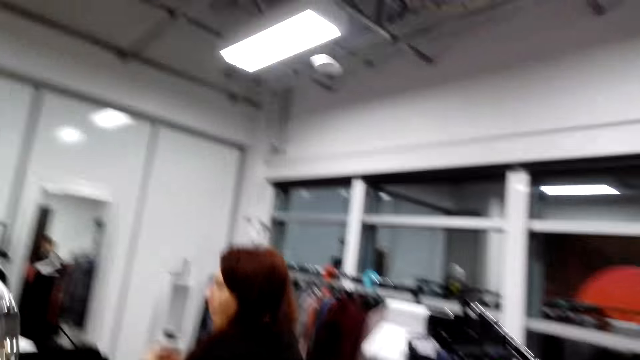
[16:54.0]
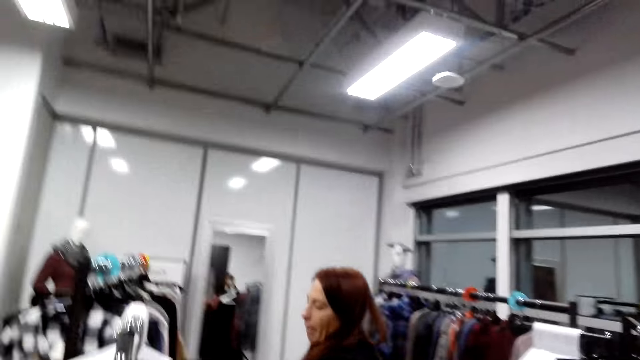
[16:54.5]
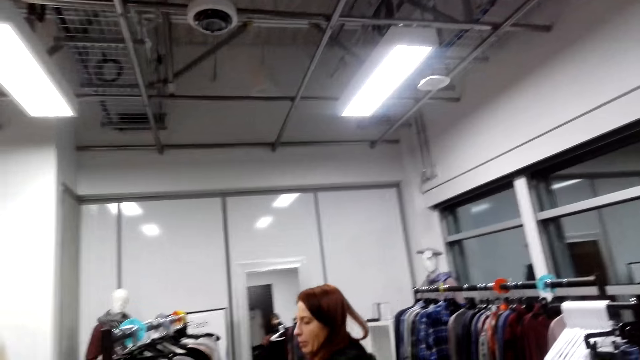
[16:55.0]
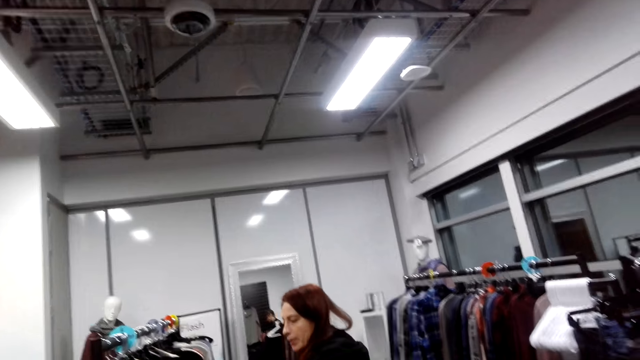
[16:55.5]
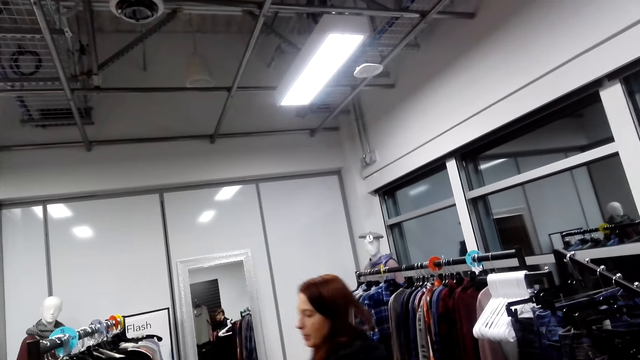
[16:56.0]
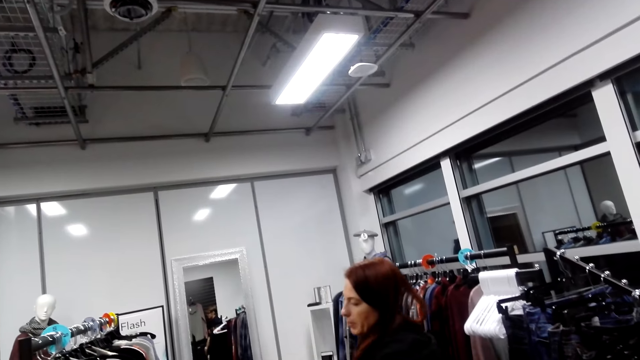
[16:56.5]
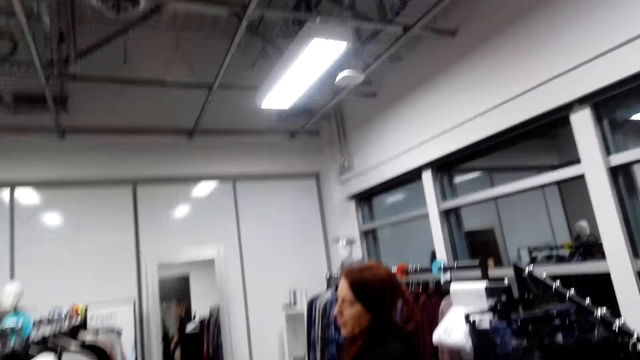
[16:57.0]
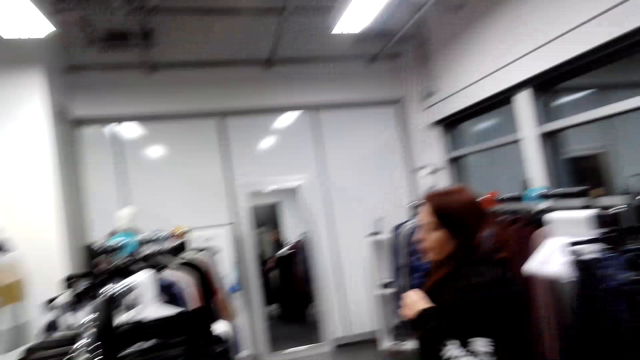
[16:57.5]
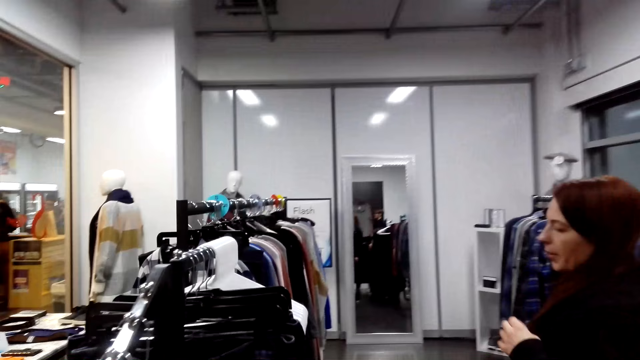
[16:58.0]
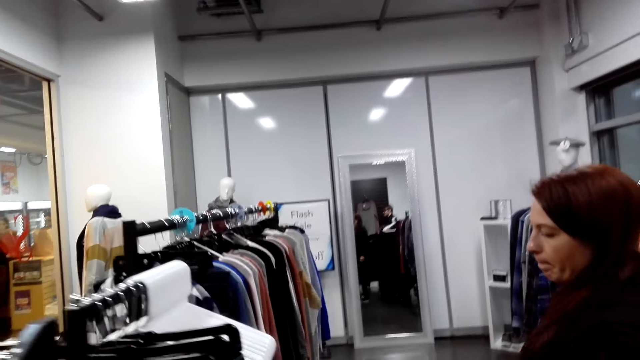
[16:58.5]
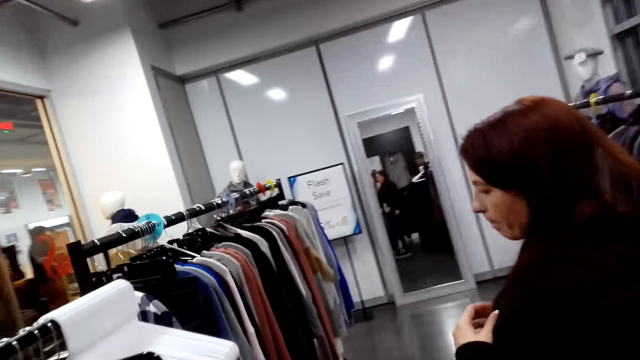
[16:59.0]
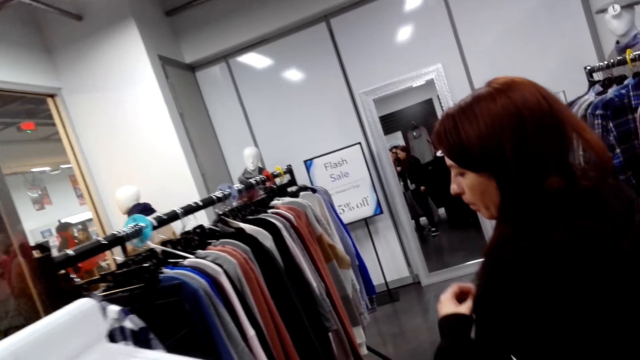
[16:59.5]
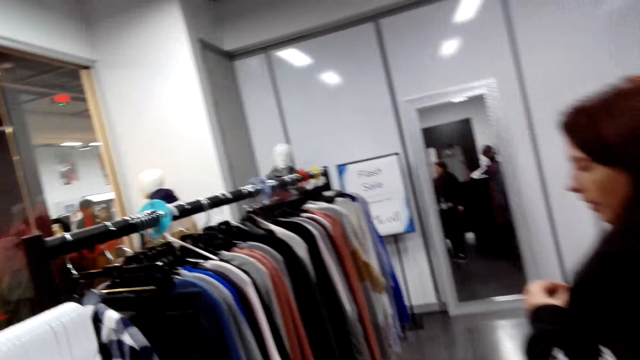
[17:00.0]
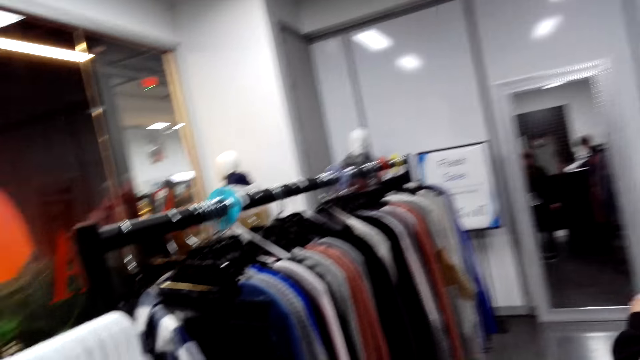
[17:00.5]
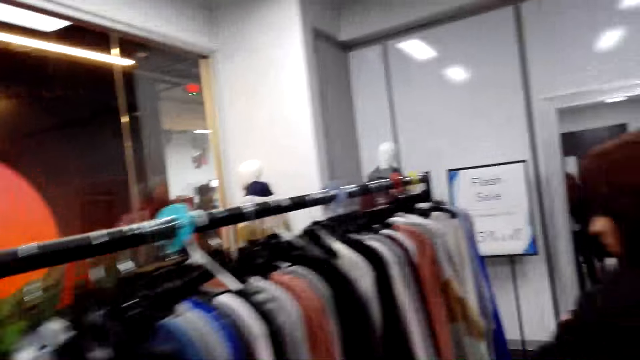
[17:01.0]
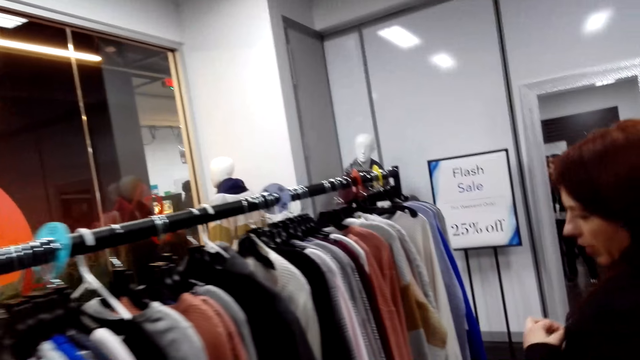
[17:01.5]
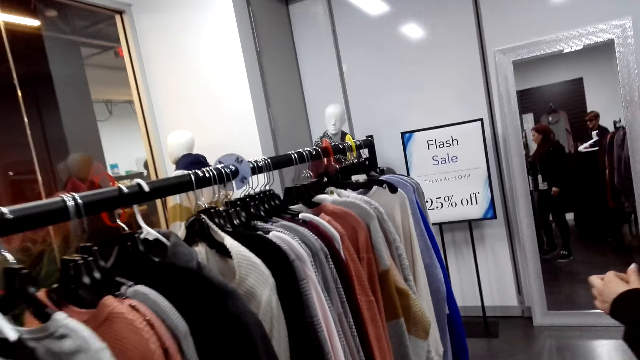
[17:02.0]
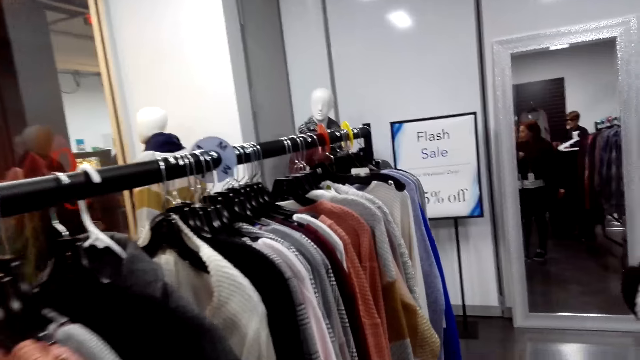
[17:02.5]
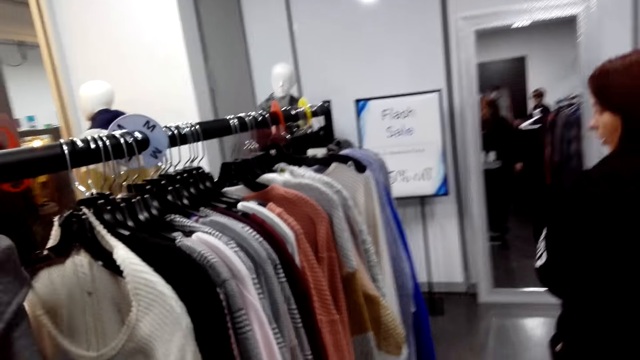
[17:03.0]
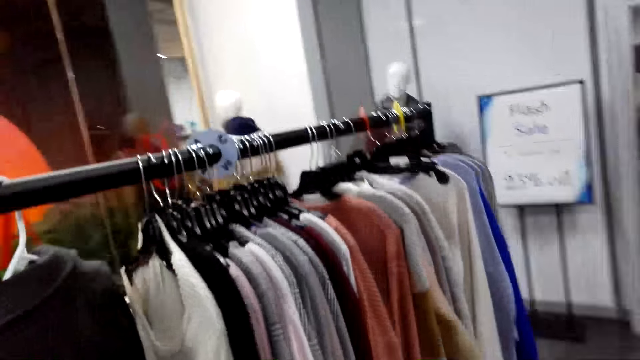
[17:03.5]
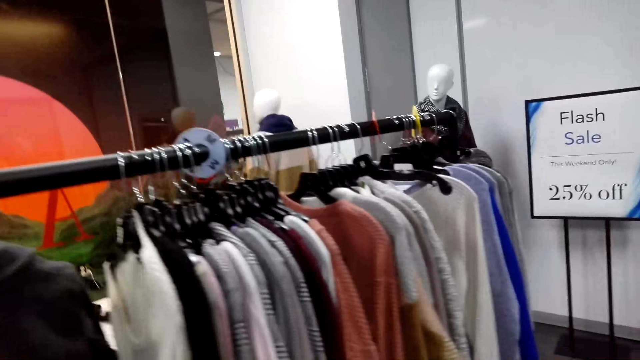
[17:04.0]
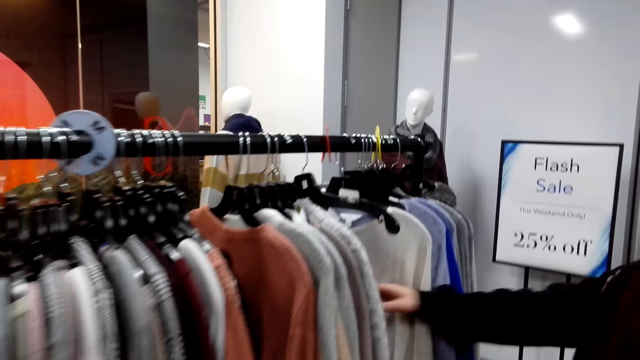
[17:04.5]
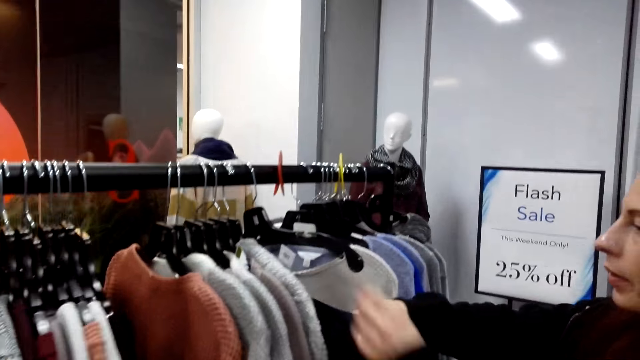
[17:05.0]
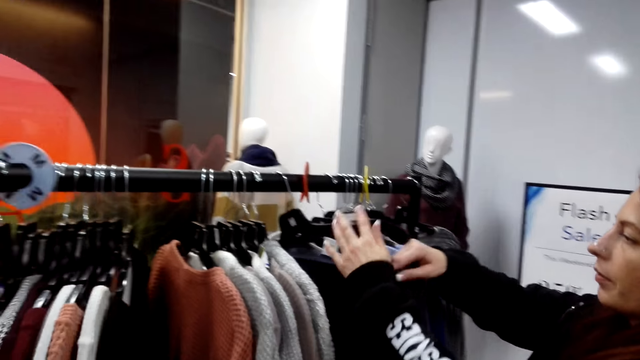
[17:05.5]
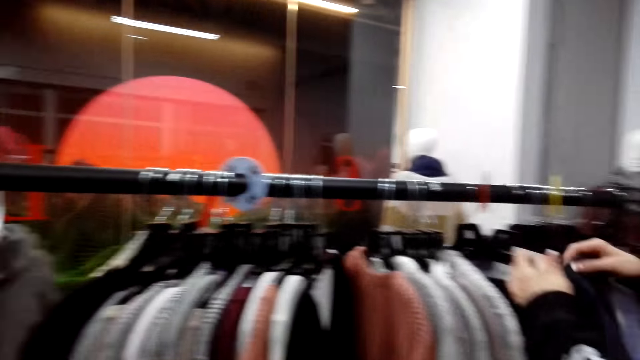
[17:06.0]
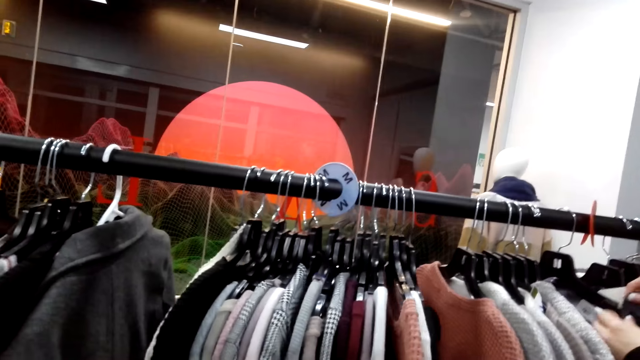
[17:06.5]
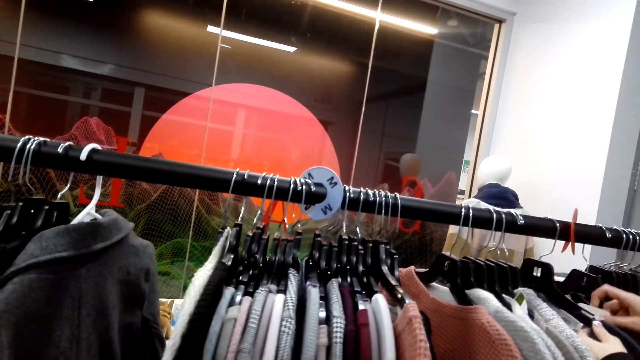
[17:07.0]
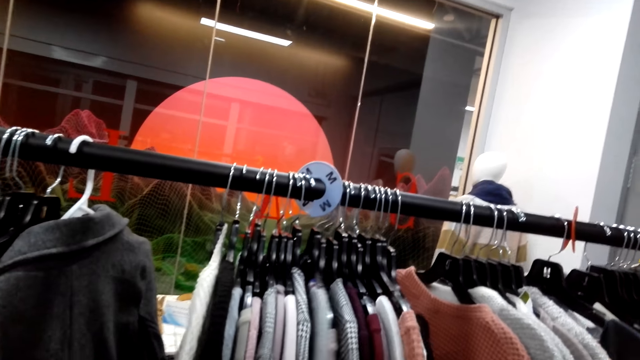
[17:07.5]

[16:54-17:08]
The camera wearer steps forward. A lady steps backward and looks at the clothes. The camera wearer steps forward. They look at the clothes. The lady looks at the clothes.

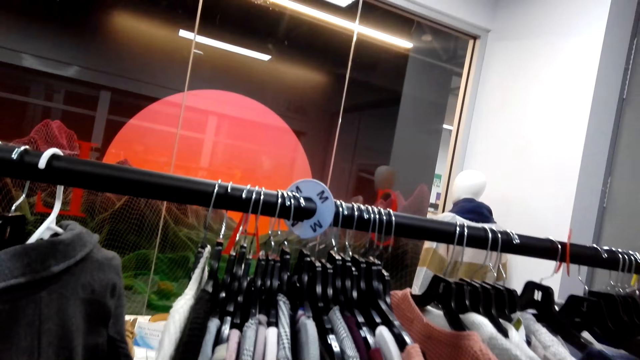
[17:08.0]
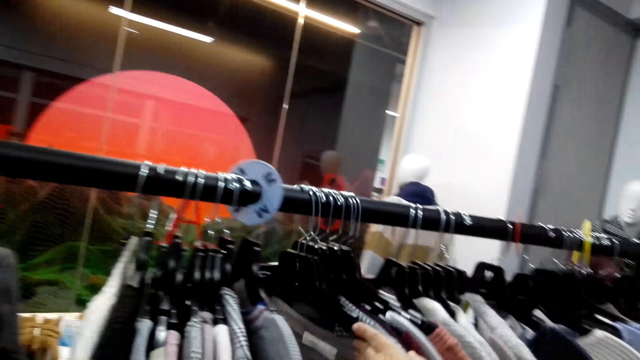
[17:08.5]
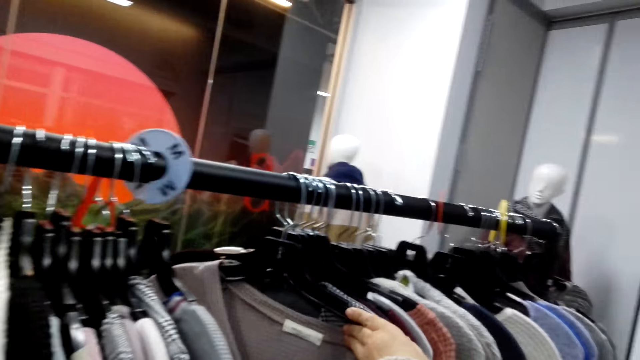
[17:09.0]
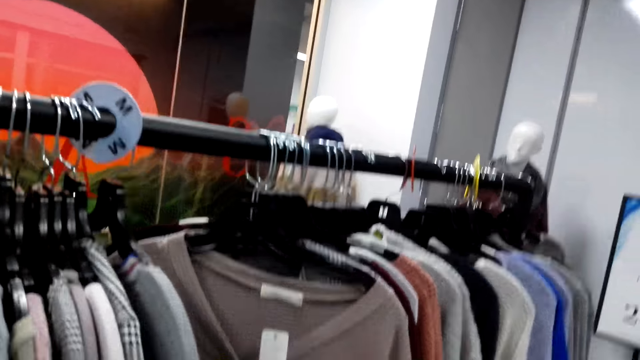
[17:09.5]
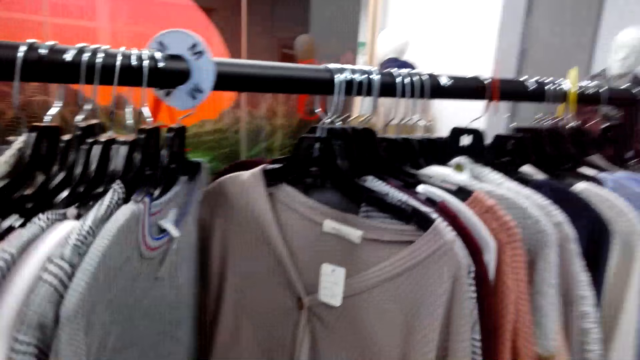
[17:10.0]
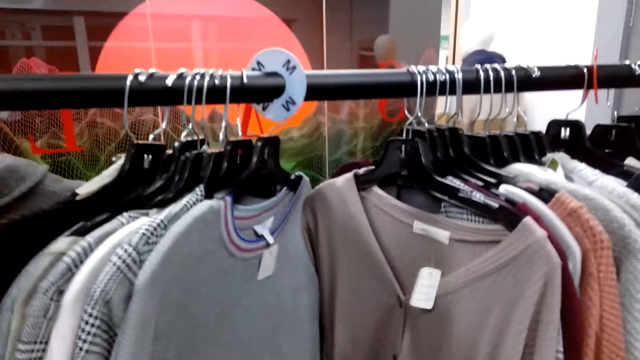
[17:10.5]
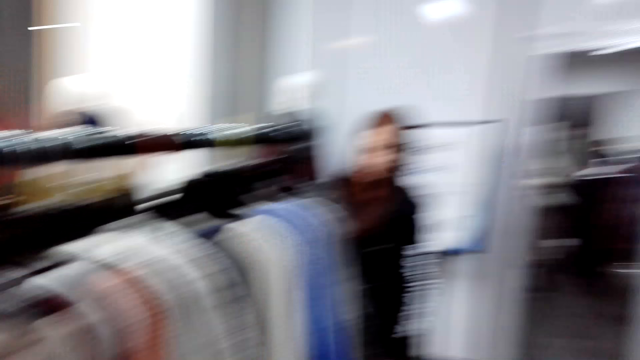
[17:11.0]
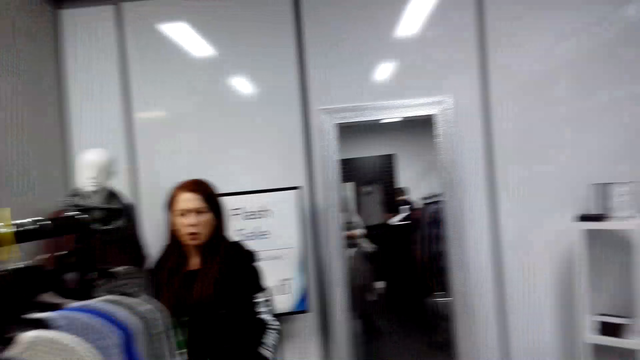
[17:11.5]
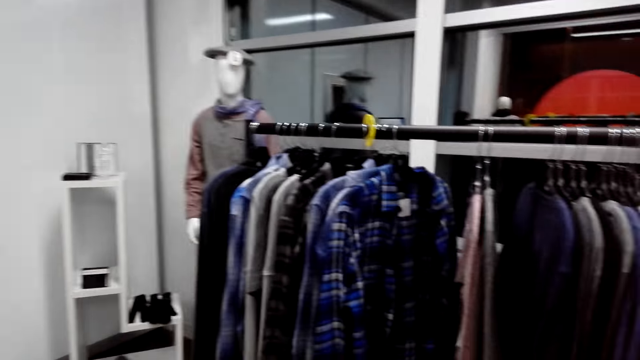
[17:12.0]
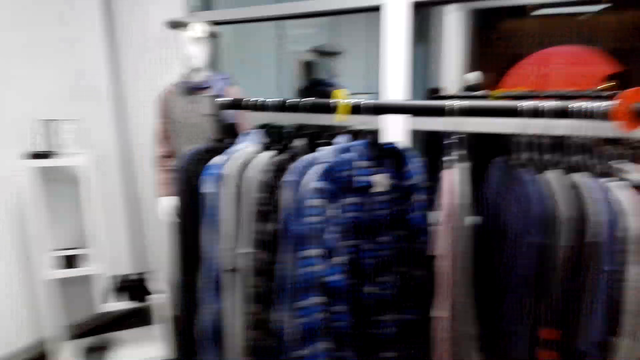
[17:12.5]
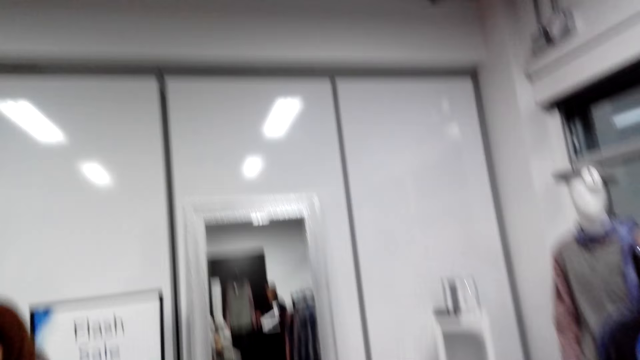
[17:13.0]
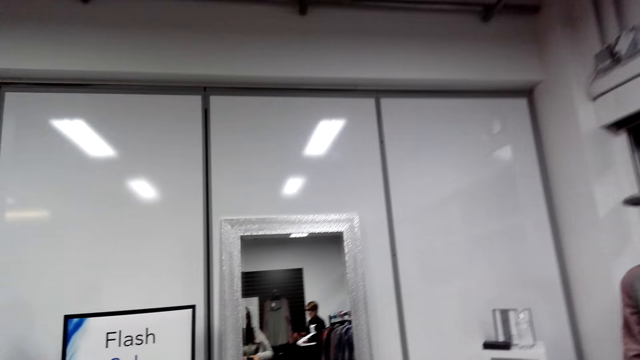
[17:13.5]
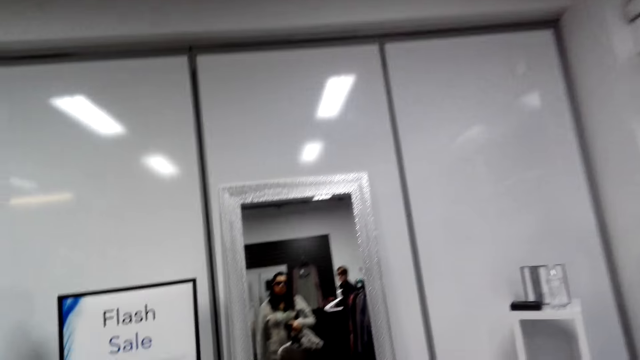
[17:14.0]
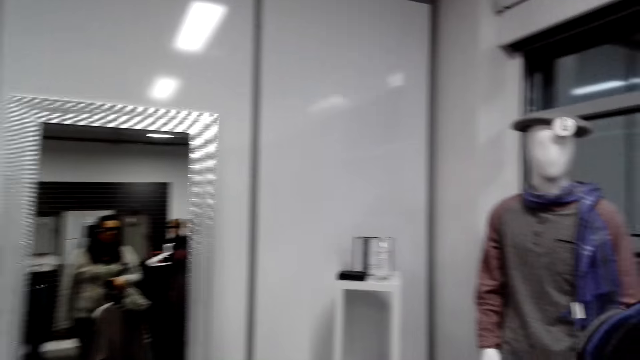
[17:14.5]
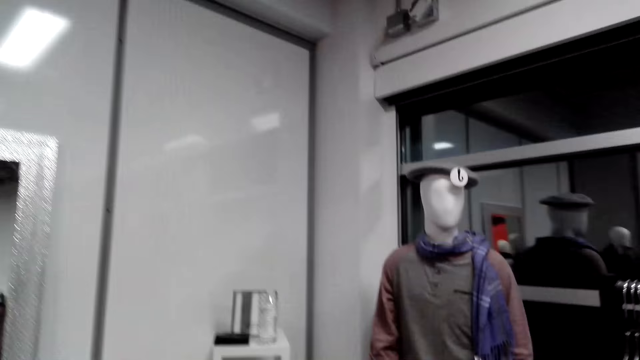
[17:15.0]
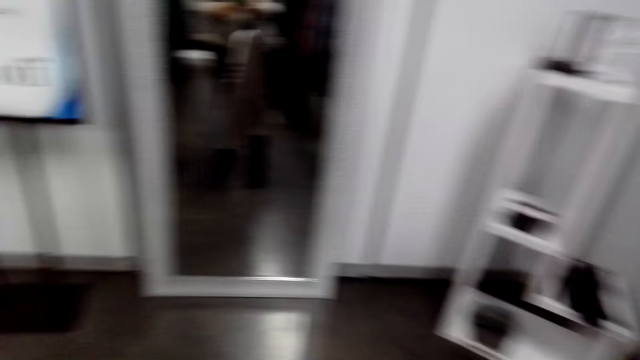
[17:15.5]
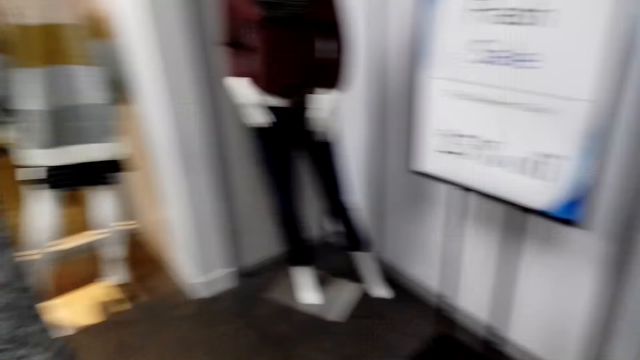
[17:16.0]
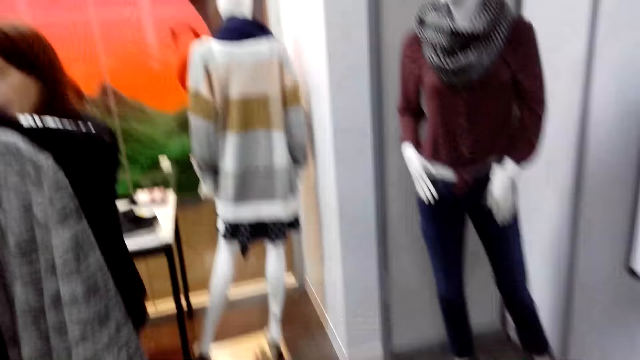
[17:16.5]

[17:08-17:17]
The camera wearer looks at the clothes. They look around. They look around again. They step forward.
